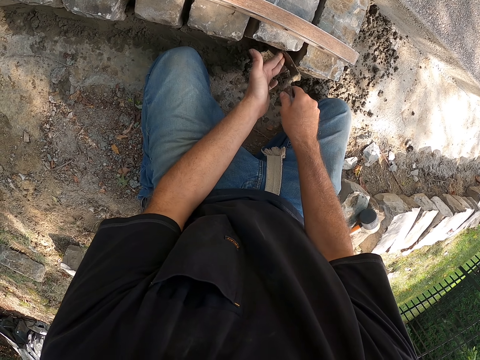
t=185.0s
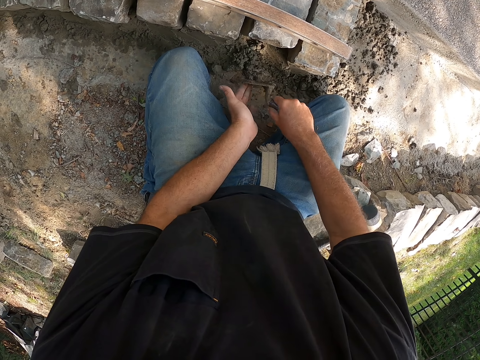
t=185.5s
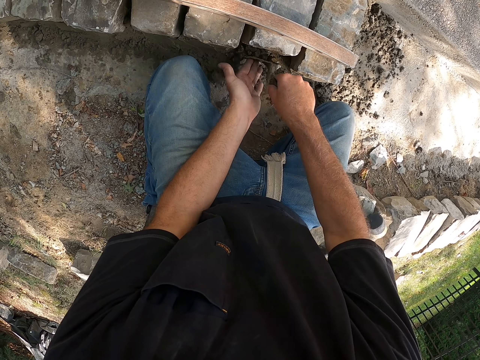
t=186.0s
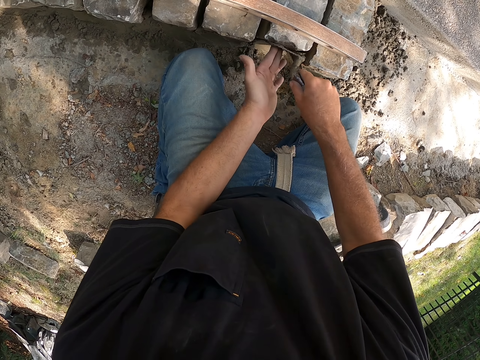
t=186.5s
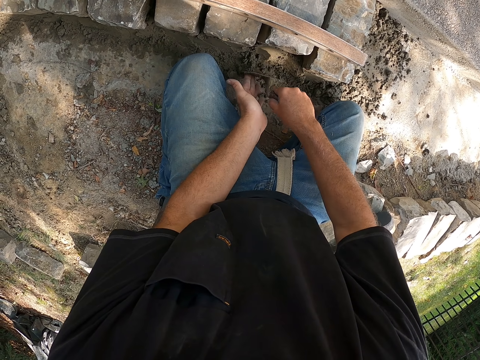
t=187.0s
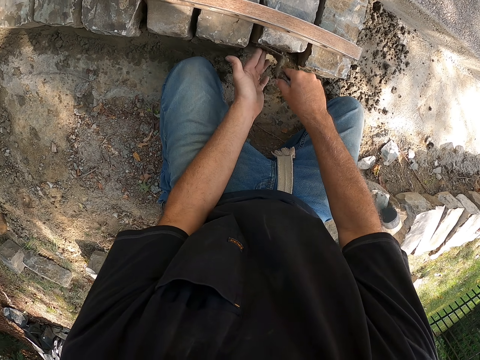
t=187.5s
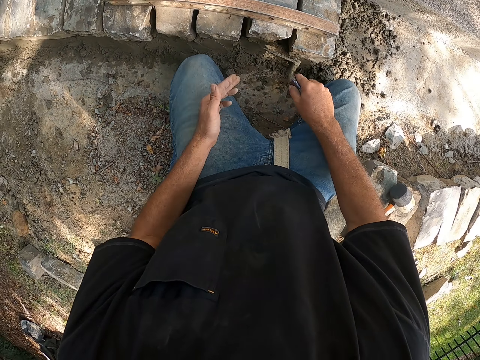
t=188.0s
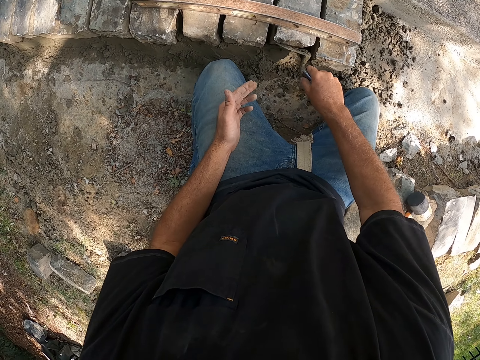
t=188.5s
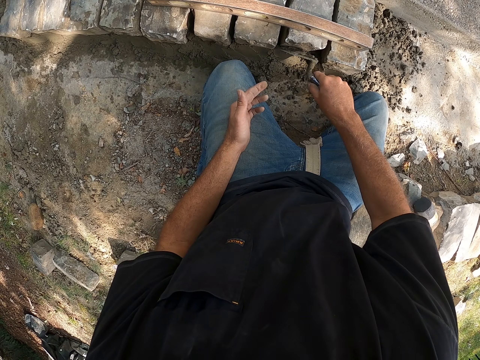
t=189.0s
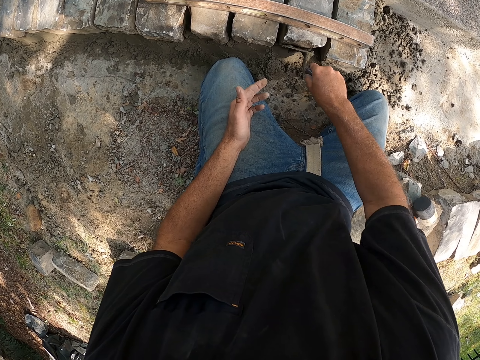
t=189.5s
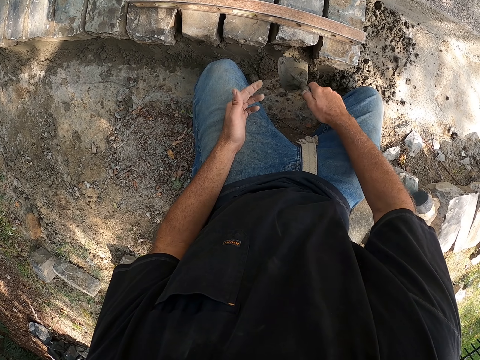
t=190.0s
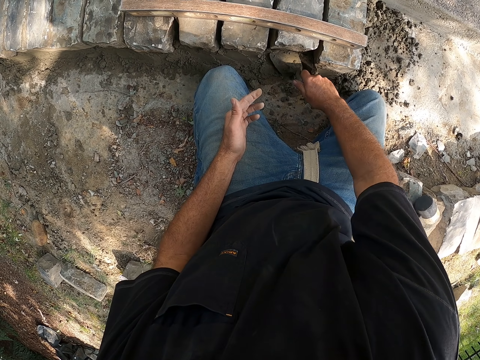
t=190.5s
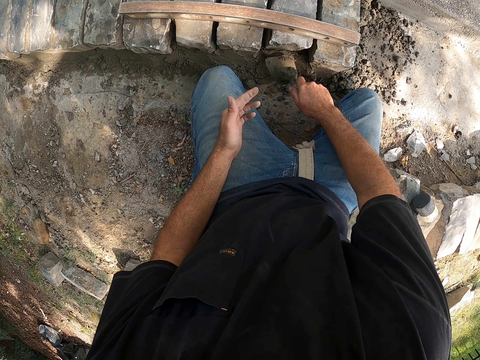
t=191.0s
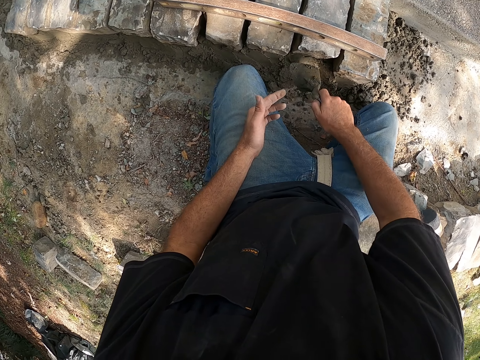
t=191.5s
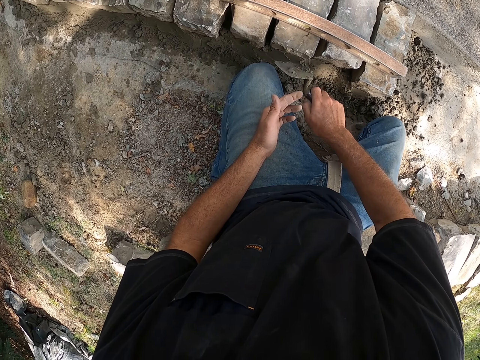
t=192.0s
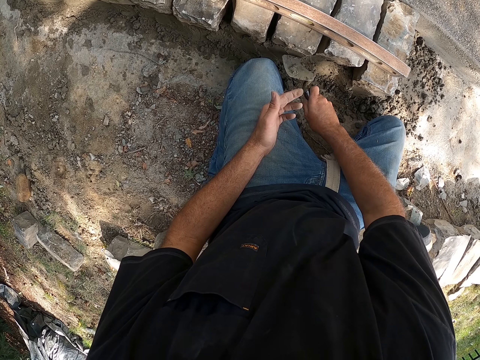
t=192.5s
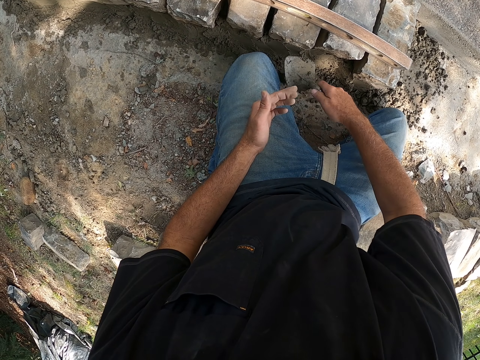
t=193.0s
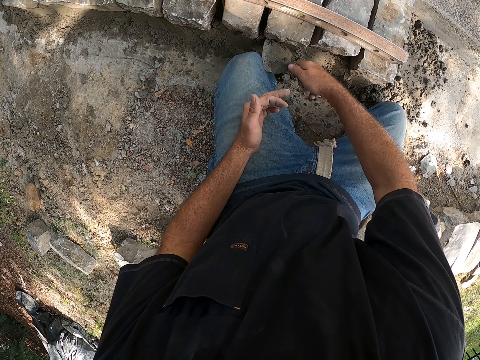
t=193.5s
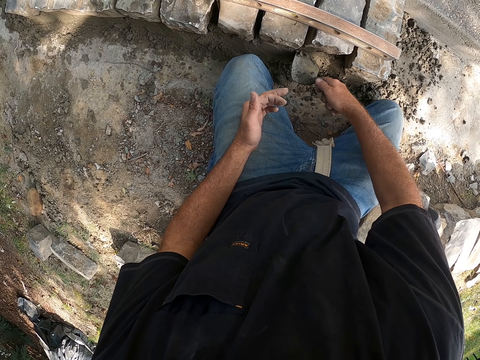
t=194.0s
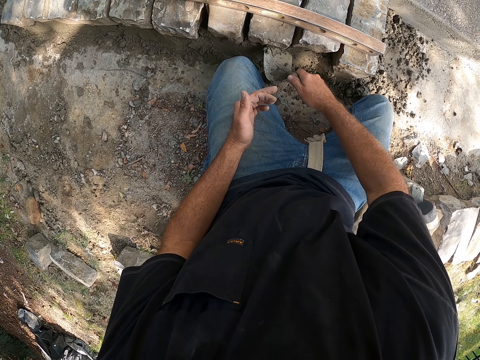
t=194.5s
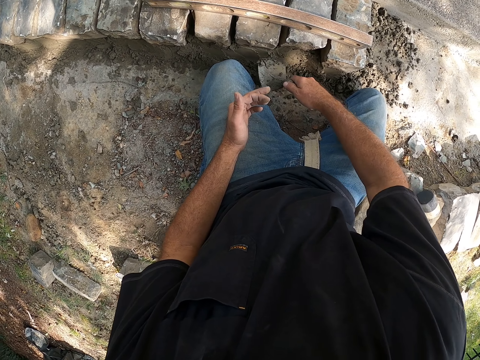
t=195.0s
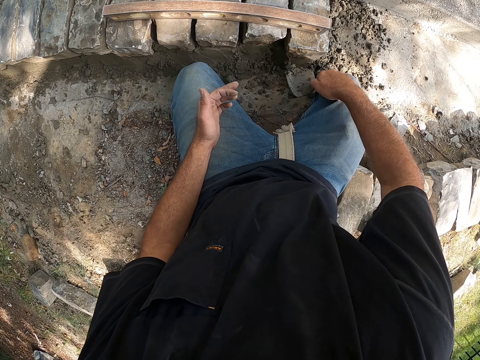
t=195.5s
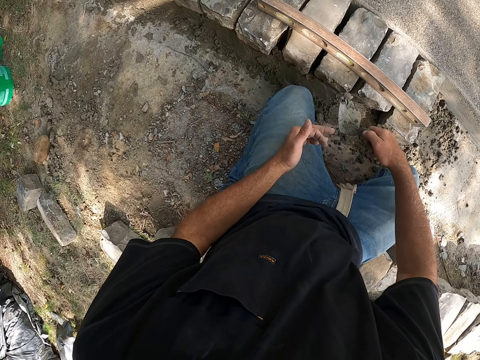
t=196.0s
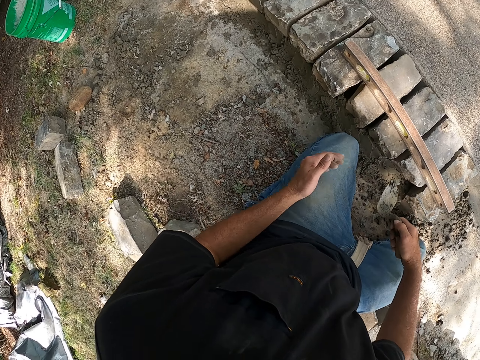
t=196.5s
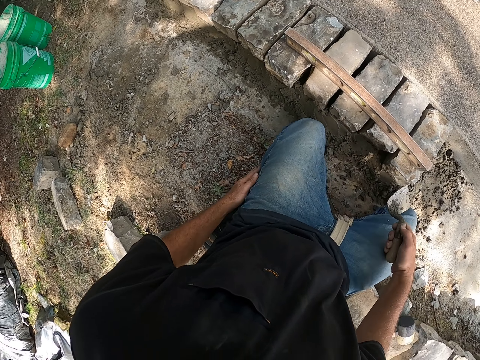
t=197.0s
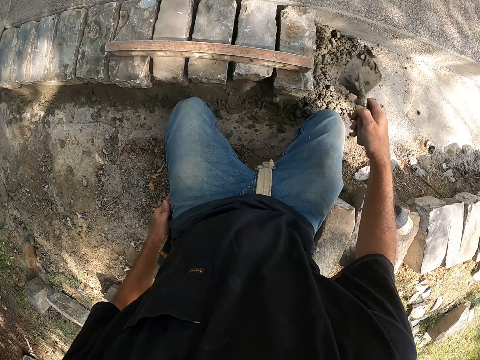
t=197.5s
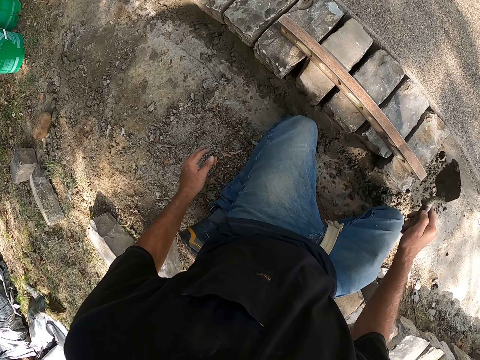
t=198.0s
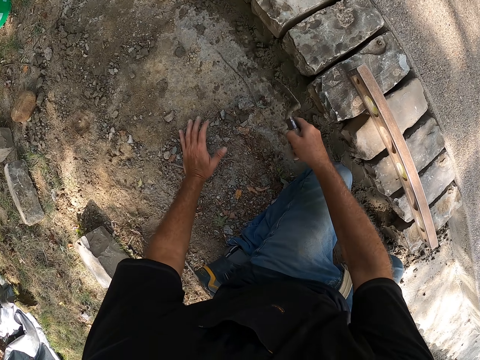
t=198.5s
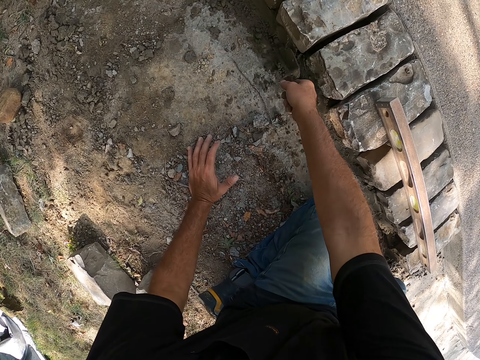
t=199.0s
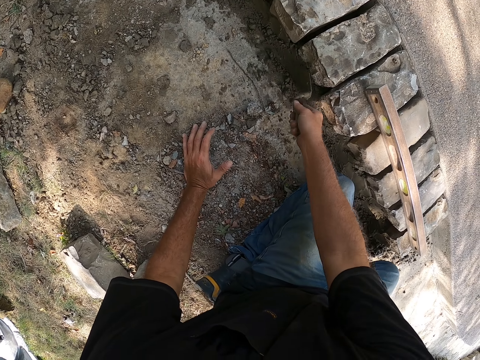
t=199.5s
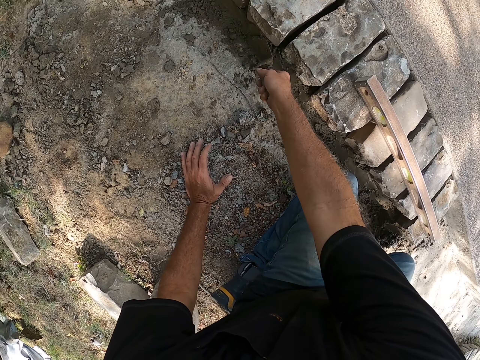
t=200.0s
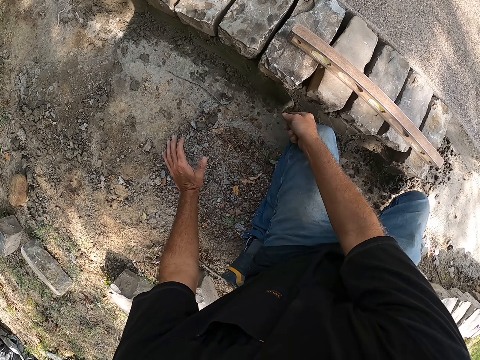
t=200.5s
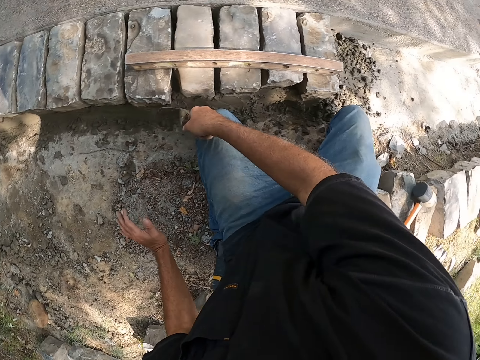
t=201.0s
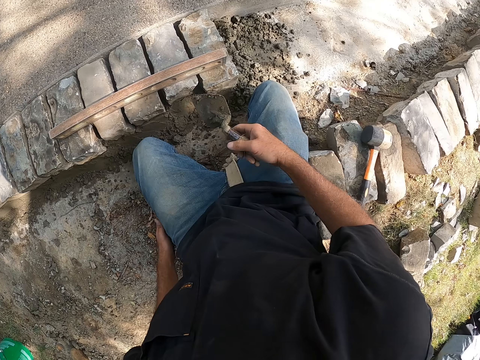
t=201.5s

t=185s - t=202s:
The camera wearer looks around a construction site. They spread cement on blocks. They press on the mortar with a trowel.

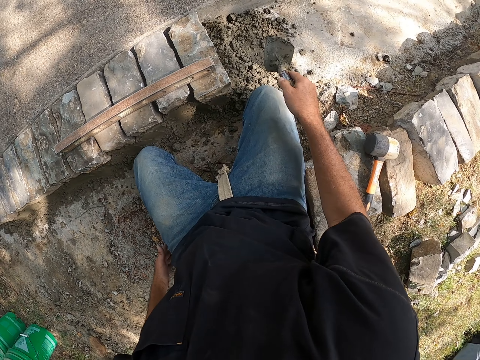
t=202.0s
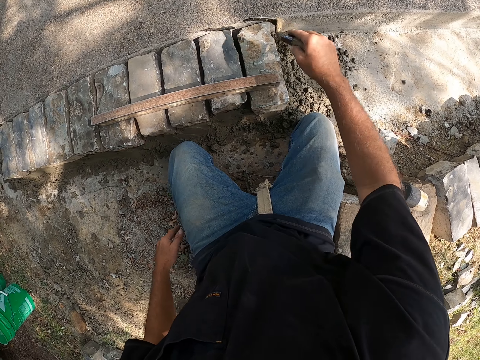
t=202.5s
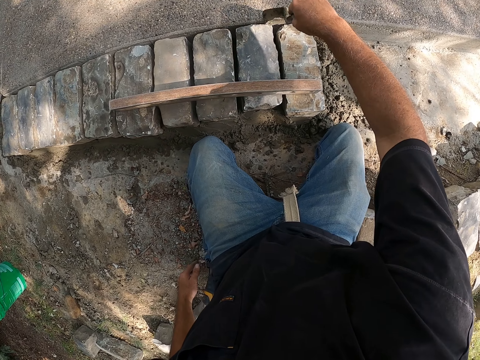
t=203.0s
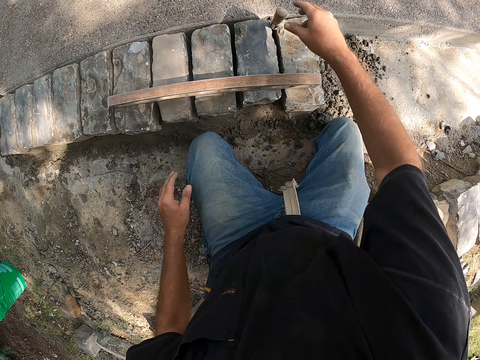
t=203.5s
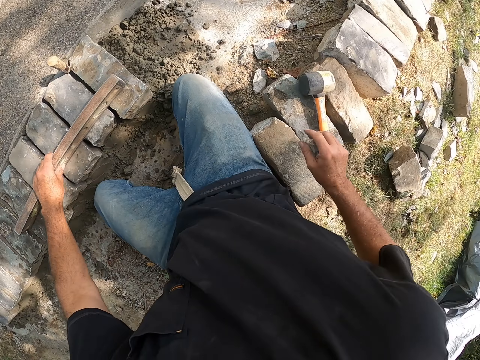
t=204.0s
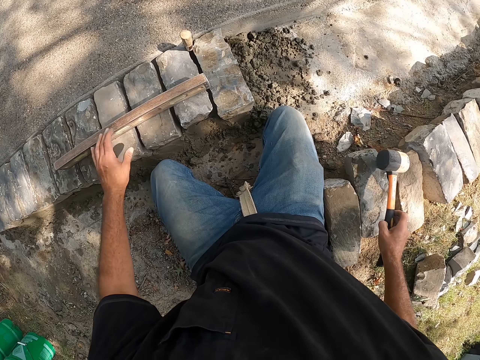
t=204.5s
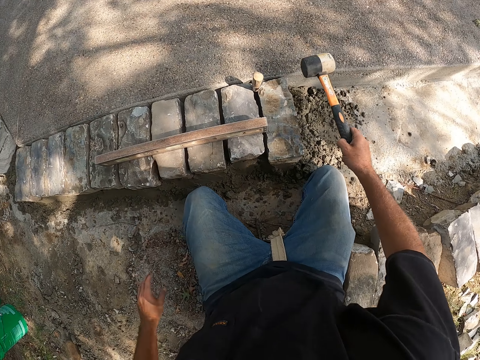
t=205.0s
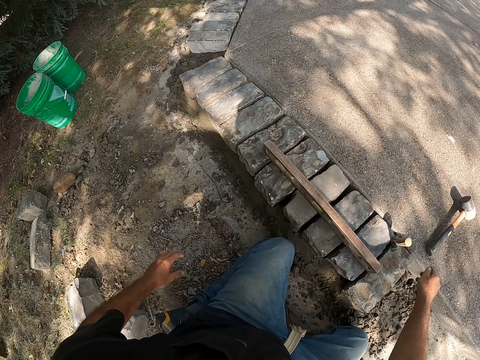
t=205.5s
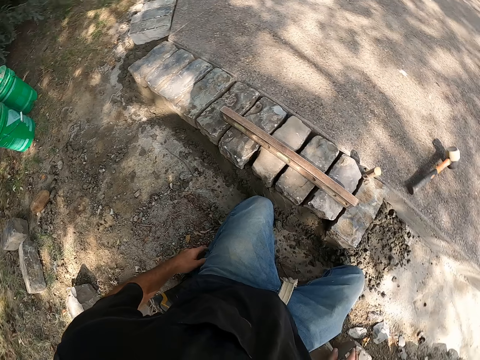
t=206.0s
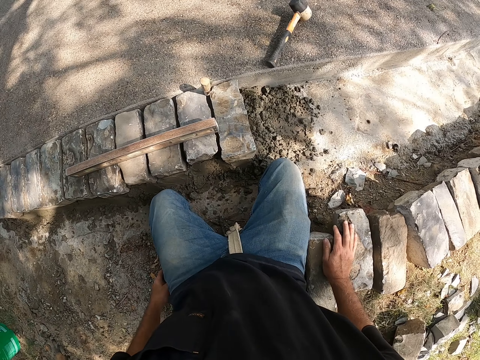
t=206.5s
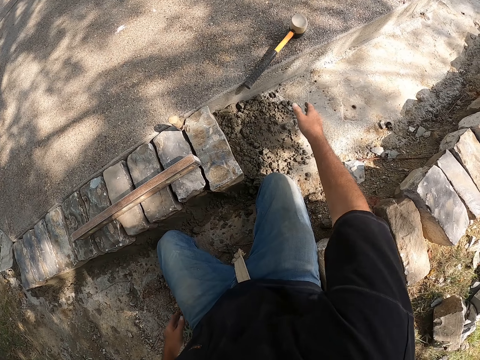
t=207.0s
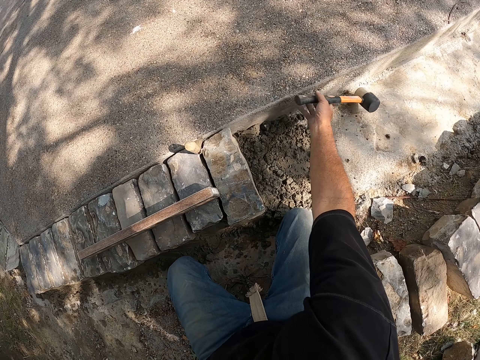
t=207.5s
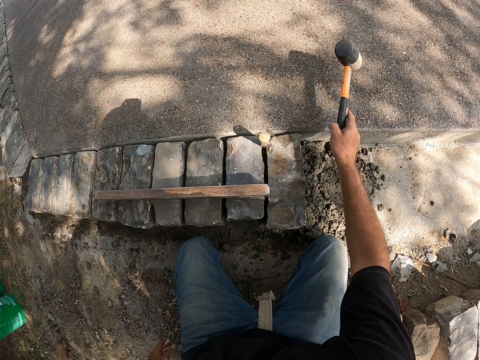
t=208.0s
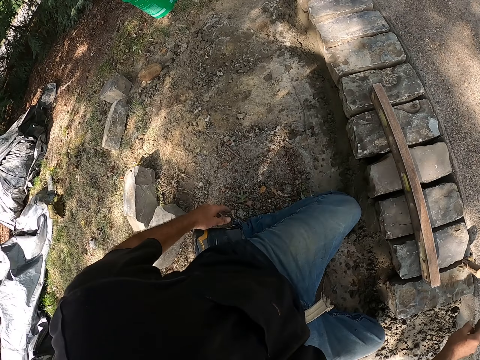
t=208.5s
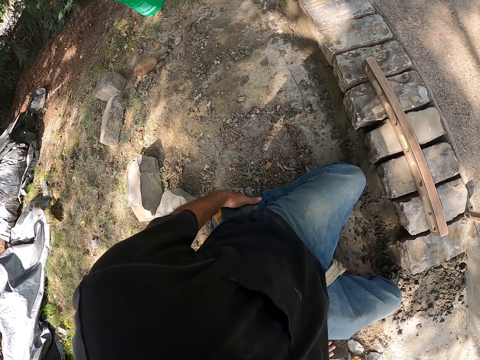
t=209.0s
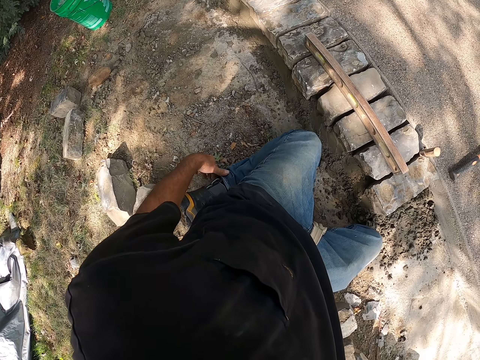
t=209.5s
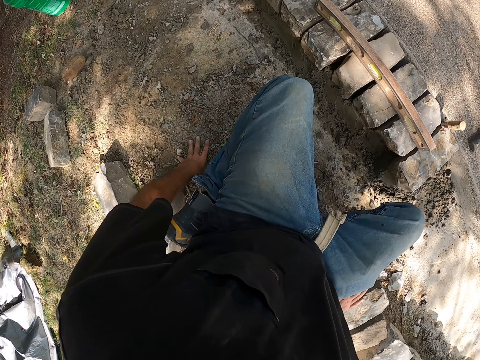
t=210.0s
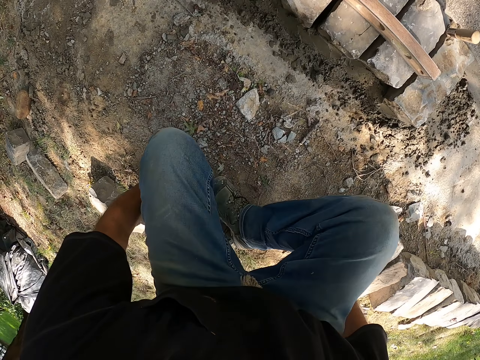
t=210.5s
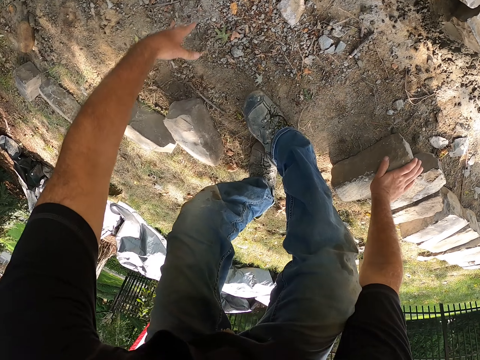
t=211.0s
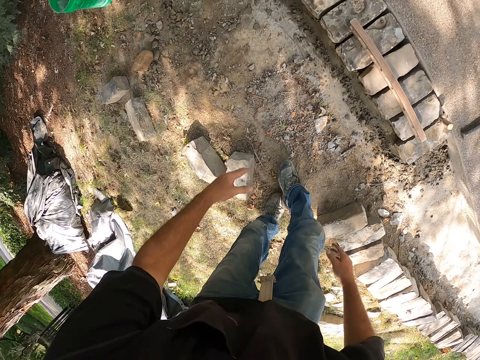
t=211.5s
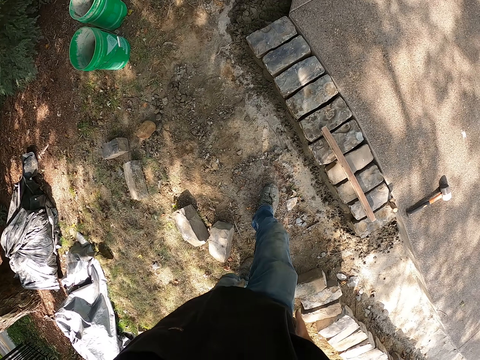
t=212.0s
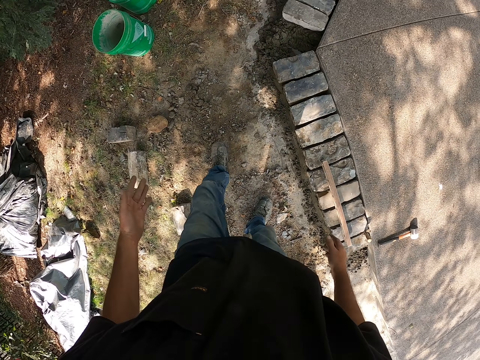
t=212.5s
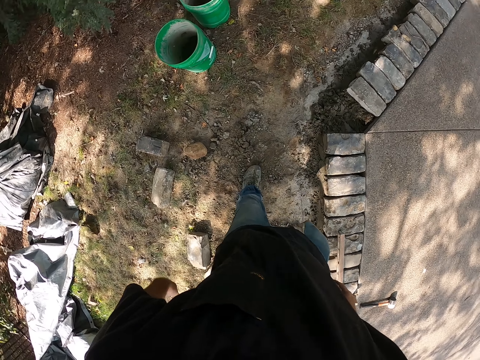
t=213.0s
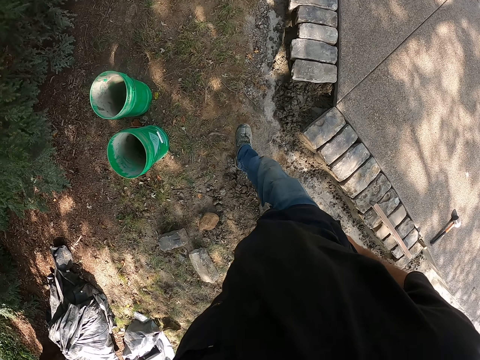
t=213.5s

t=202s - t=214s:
The camera wearer hangs the trowel. He puts down the trowel on the ground. He picks up a hammer from the ground. He puts down the hammer on the ground. He looks around a construction site. He grabs the hammer. He drops the hammer down. He adjusts the hammer on the ground. He stands up. He looks around the construction site. He walks around the construction site. He wipes his hands on his clothes.
